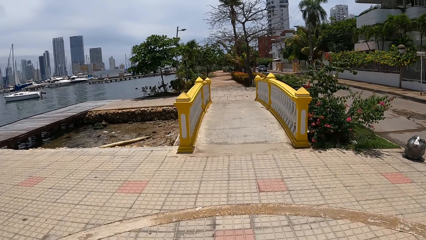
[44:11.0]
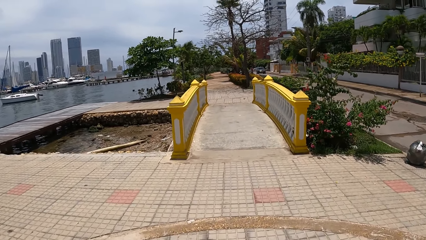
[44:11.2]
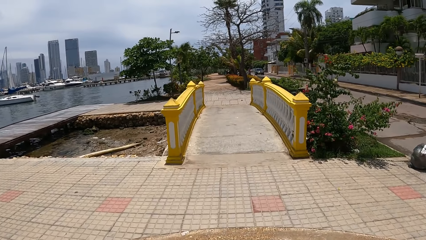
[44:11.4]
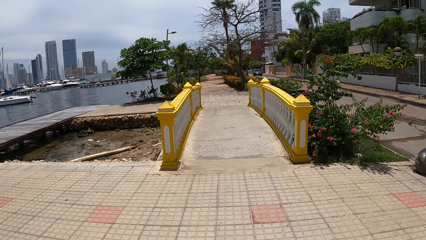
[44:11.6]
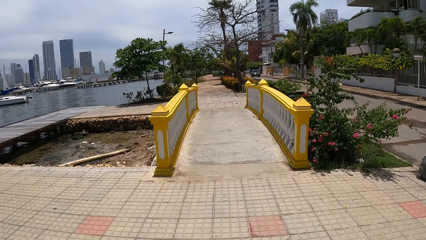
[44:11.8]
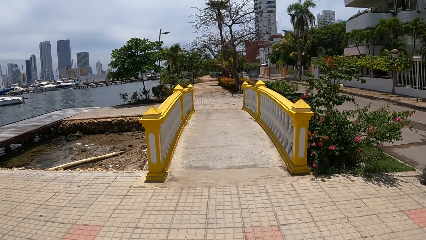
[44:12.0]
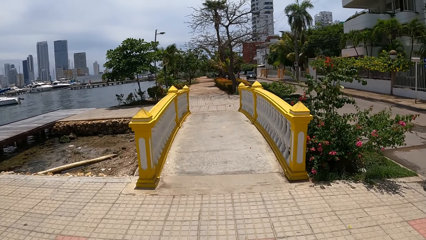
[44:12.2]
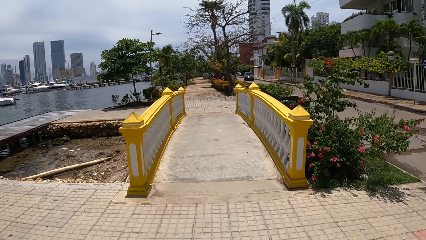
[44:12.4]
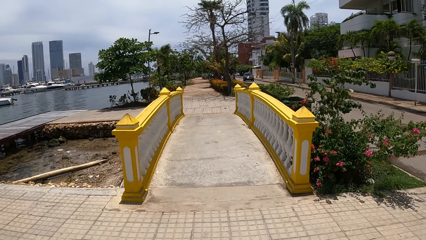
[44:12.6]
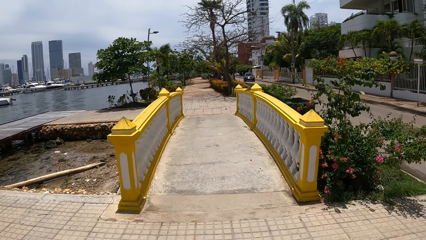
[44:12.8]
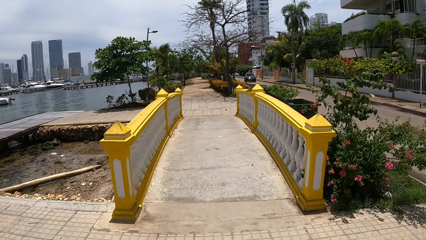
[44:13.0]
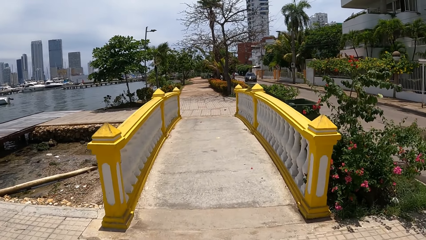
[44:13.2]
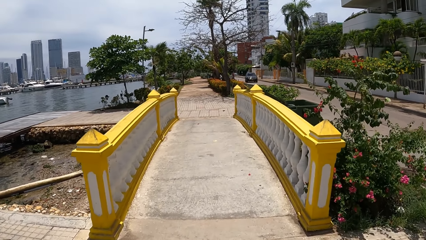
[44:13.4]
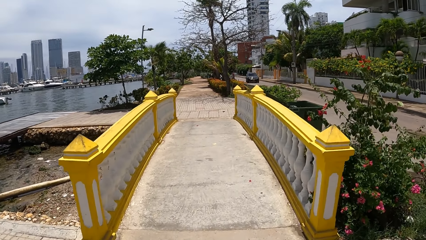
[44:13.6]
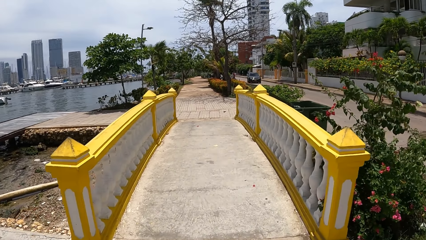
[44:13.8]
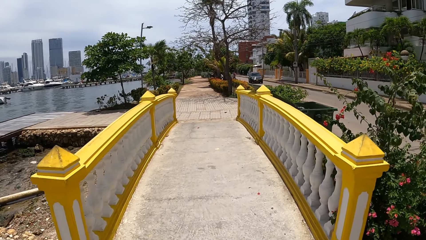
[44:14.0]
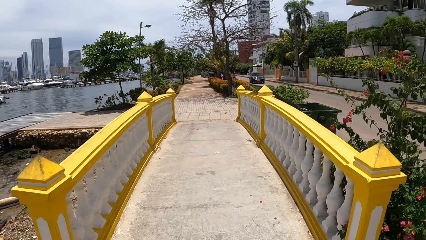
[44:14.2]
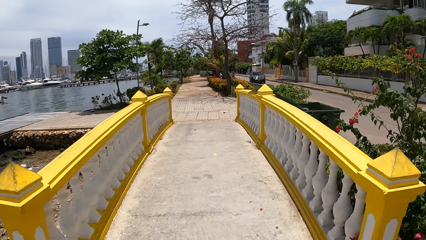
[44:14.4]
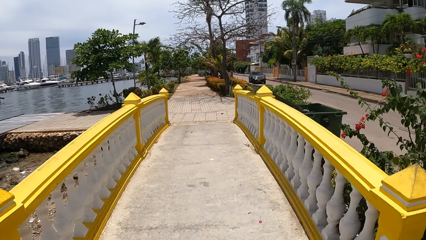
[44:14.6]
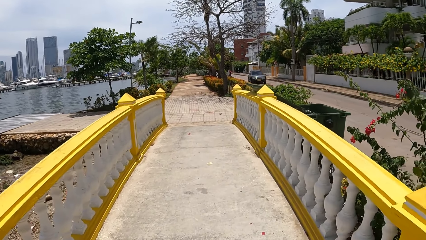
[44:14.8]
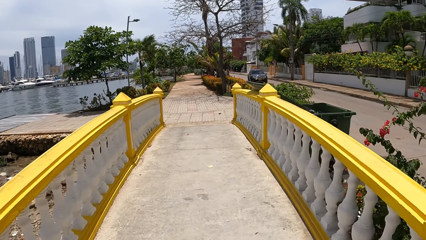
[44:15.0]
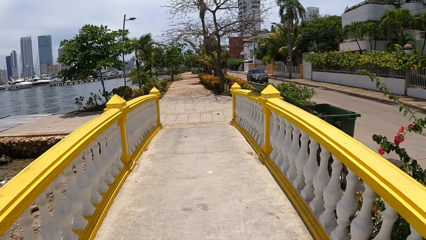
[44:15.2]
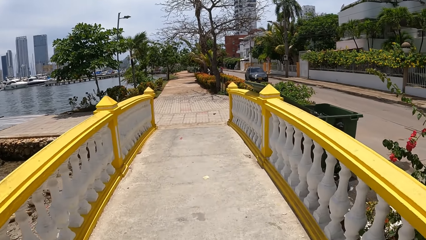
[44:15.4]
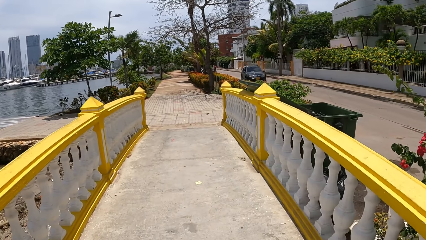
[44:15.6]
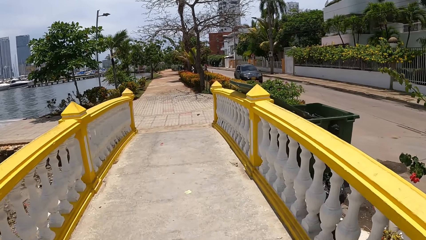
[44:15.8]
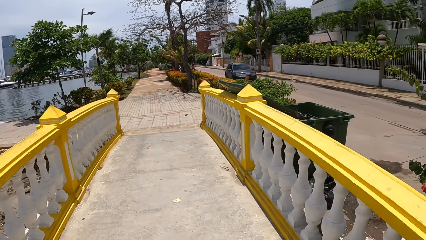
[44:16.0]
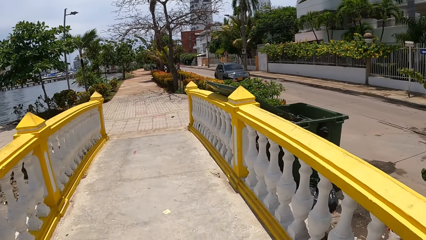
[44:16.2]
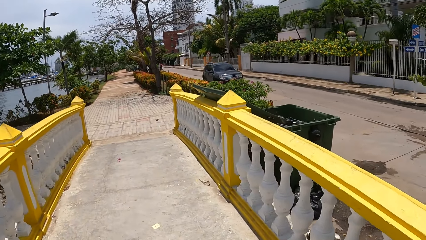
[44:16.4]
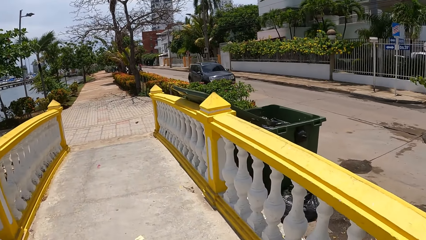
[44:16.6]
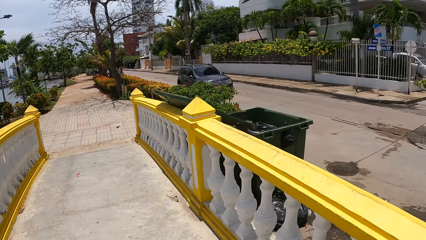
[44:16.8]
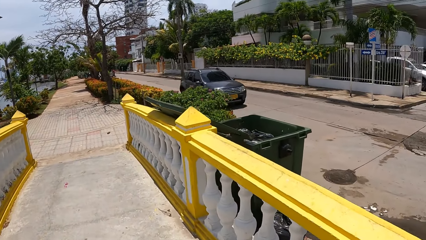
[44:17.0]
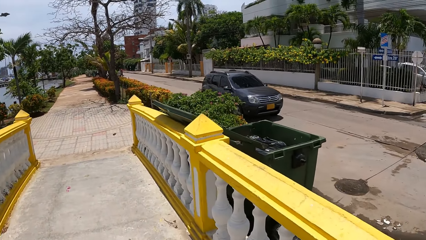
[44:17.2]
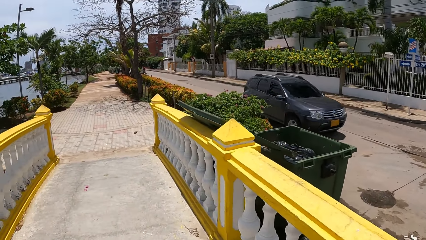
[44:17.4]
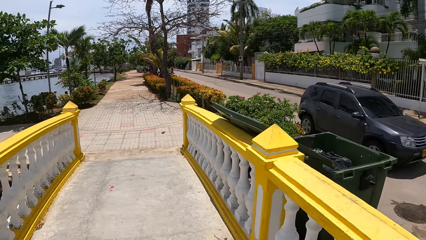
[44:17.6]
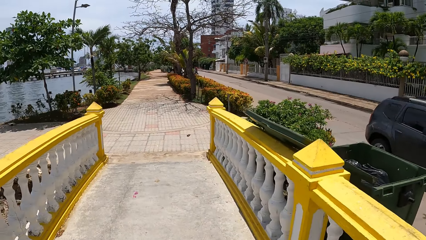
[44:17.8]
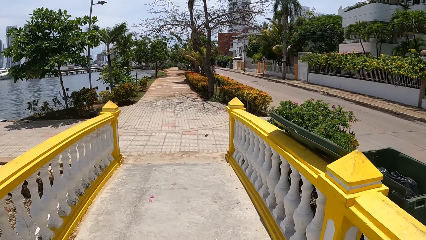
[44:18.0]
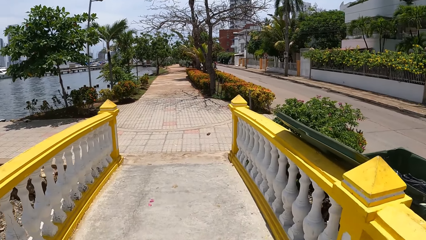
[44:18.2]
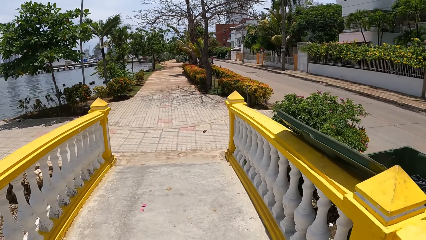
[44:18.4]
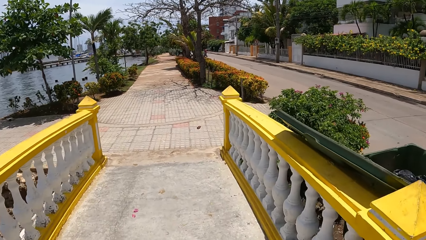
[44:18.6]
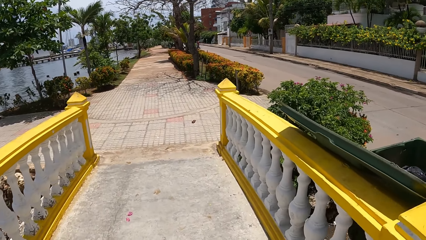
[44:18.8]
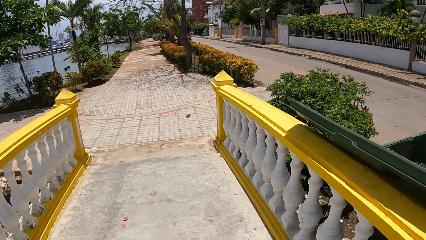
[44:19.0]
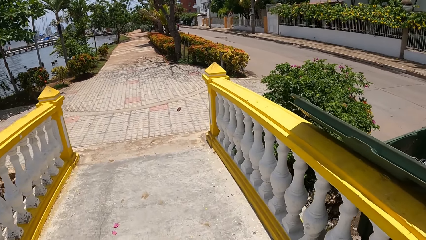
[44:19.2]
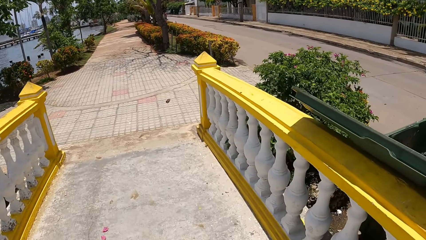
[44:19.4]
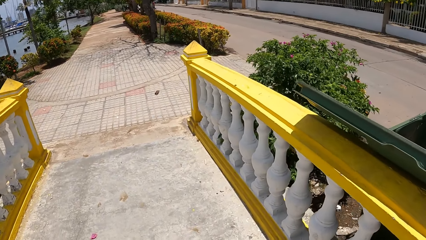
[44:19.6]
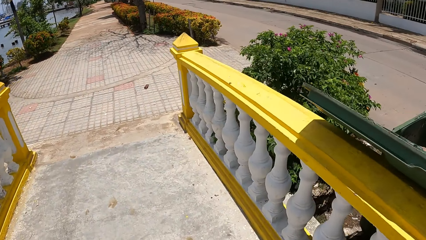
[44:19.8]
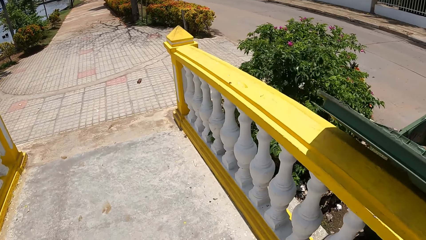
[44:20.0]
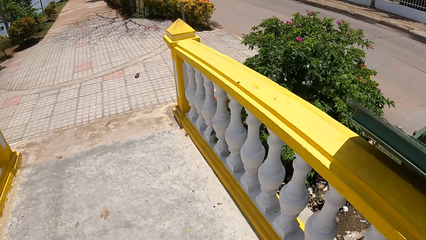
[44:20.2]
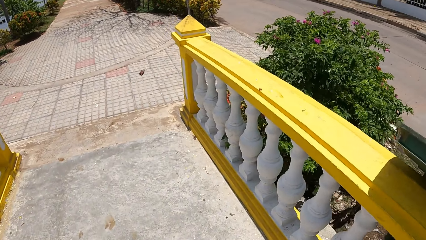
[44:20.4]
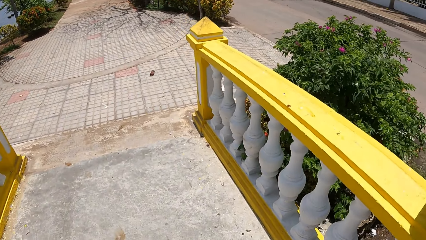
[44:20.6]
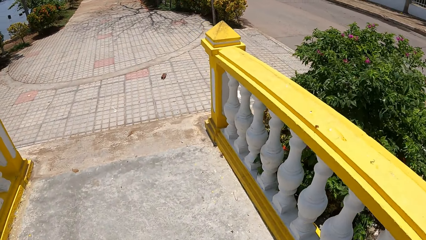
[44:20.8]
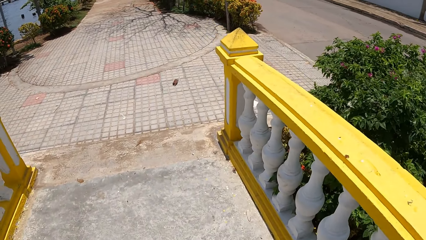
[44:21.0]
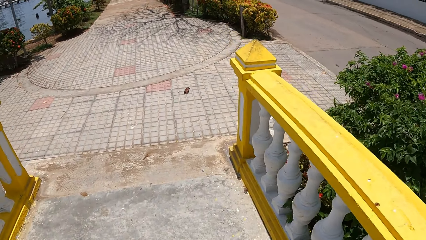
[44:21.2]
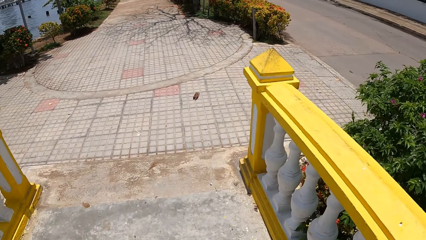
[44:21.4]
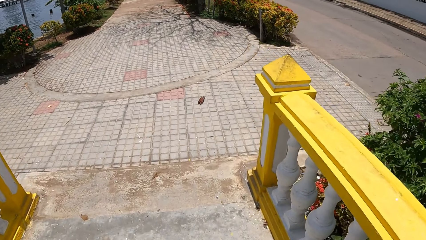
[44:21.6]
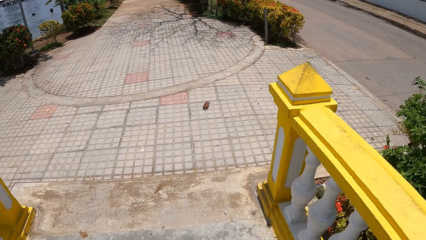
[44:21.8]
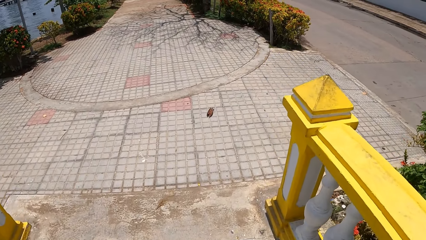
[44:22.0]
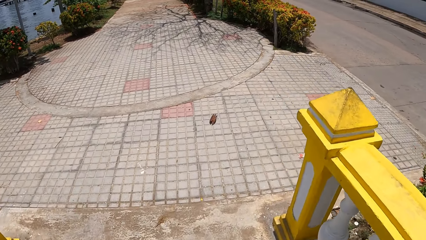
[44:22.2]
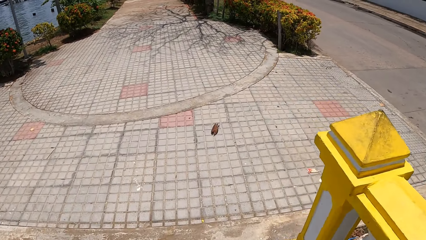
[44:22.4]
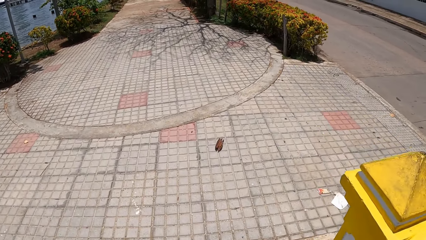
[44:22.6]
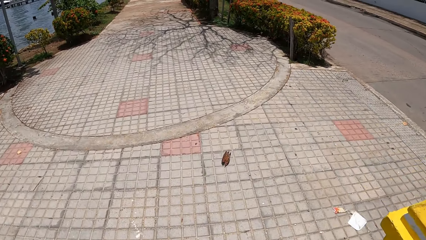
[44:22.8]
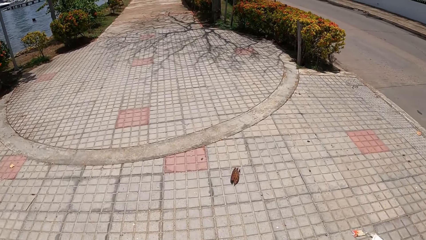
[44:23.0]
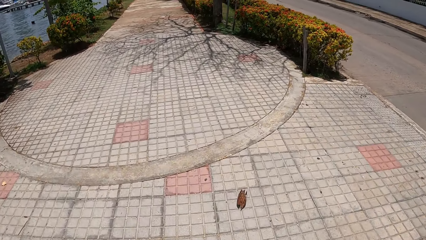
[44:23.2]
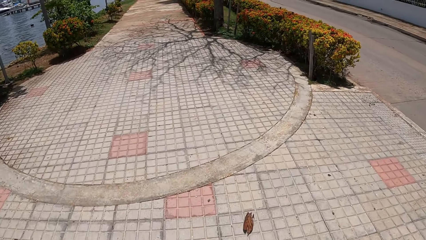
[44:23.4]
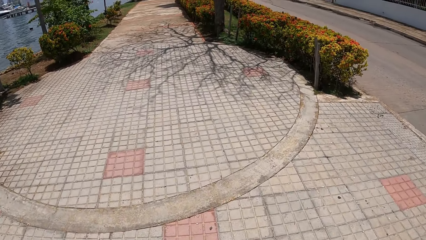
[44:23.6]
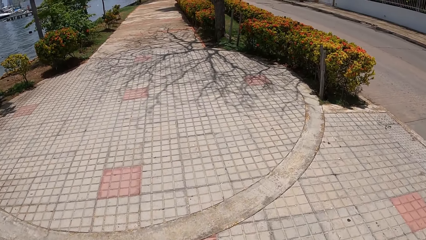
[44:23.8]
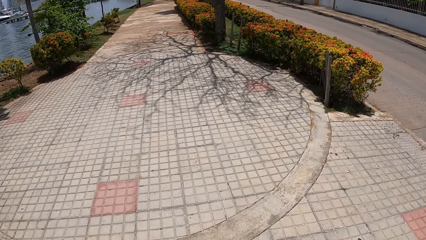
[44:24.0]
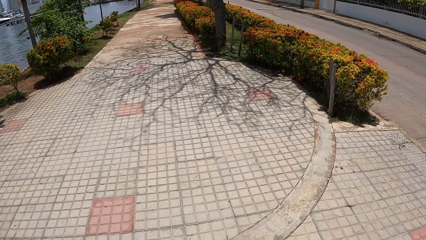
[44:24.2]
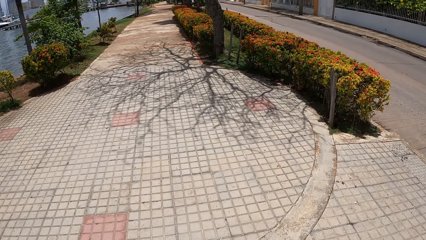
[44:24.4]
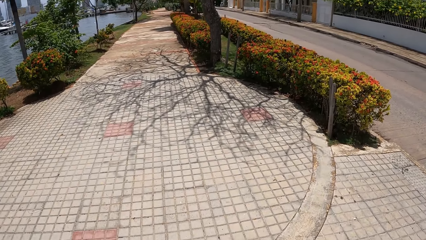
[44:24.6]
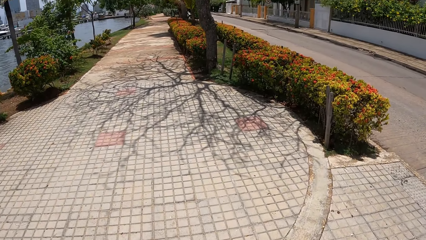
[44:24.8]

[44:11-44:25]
The camera wearer crosses the bridge. They look at the car on the road. They walk on the pathway.

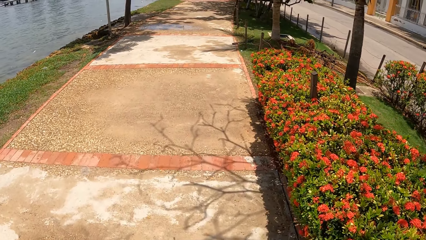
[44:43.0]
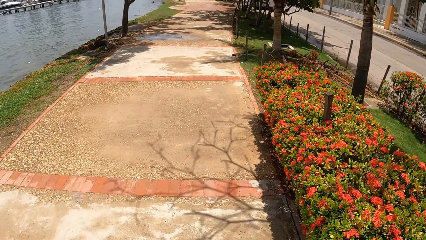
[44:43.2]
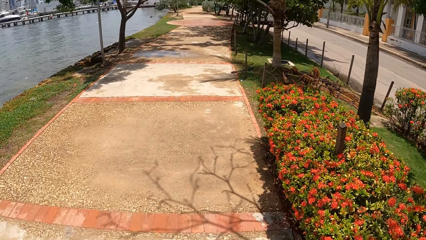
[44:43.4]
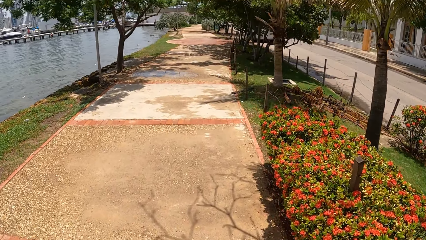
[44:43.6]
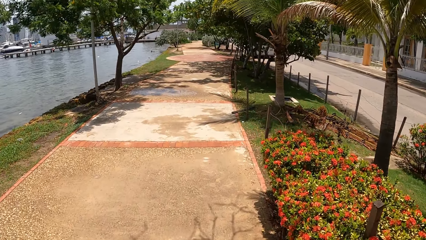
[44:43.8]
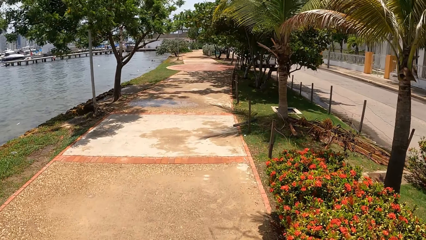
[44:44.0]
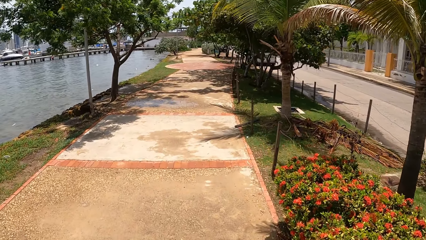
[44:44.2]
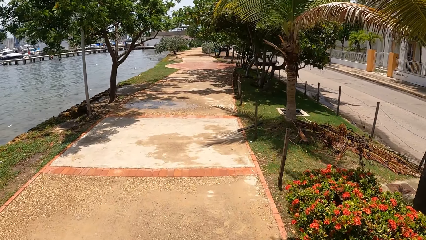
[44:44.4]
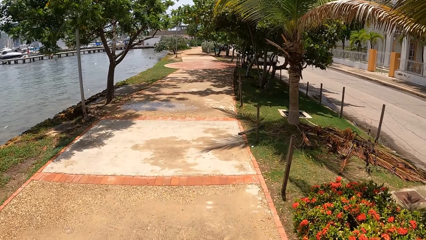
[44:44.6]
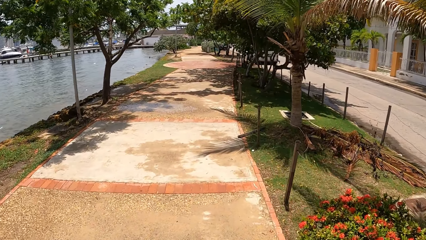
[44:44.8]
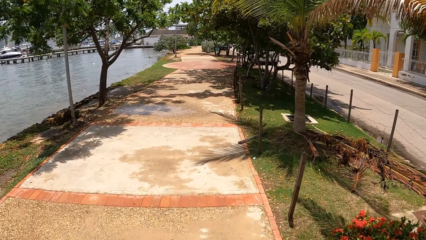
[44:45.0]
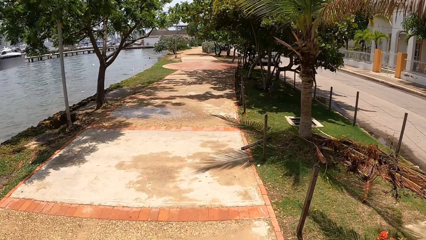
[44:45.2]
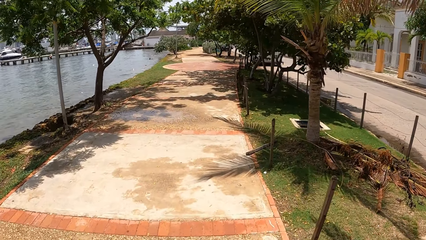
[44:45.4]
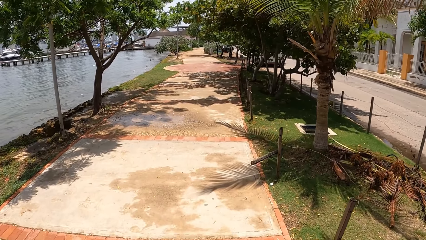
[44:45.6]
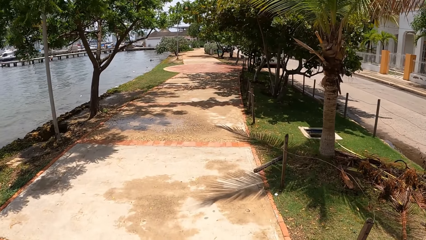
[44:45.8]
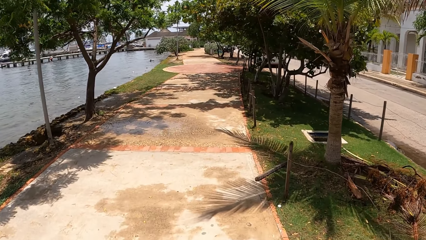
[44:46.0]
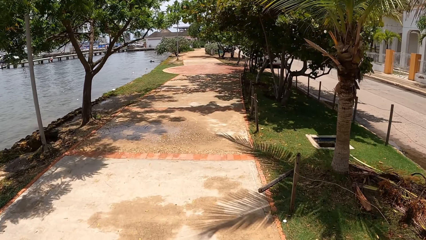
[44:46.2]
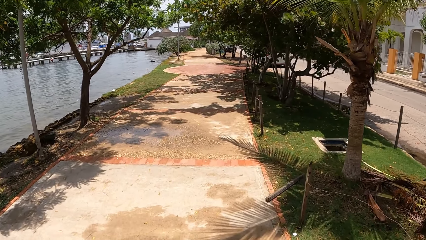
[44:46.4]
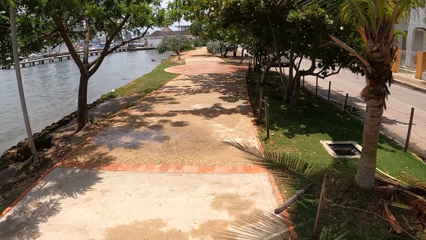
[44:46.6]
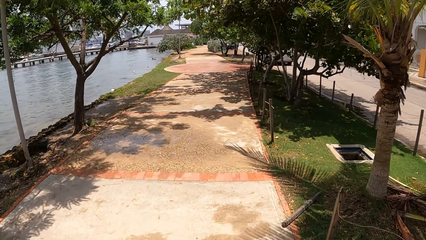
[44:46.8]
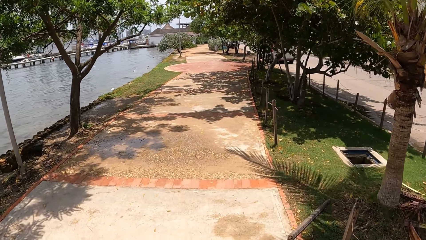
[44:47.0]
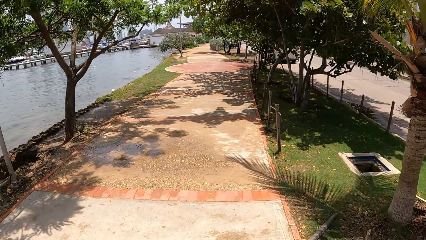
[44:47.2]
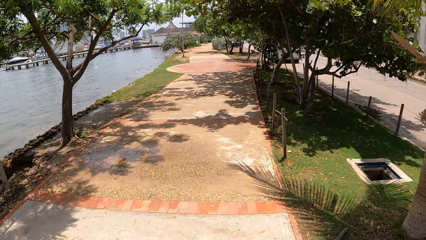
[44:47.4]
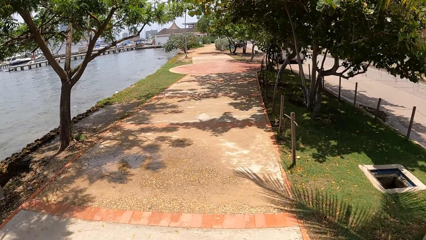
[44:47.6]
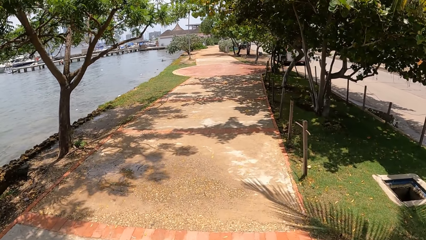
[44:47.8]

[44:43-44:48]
The camera wearer looks at the palm tree branches on the grass.
